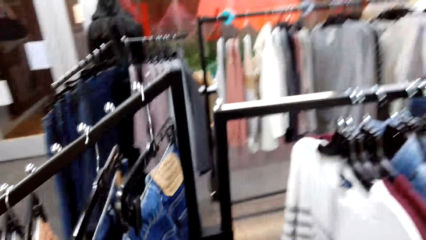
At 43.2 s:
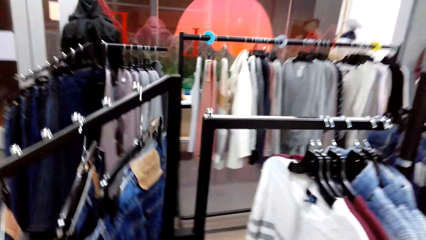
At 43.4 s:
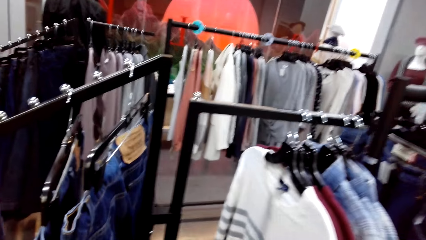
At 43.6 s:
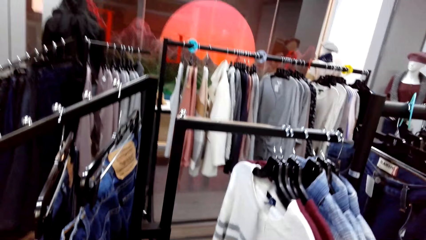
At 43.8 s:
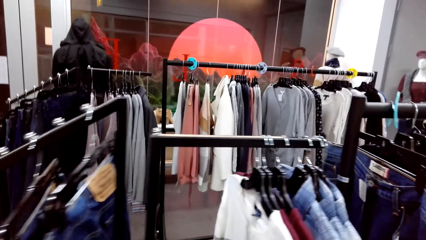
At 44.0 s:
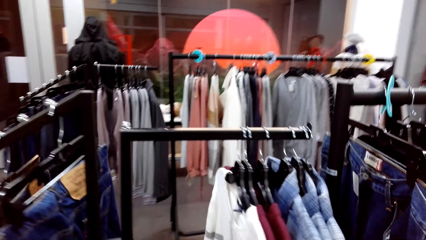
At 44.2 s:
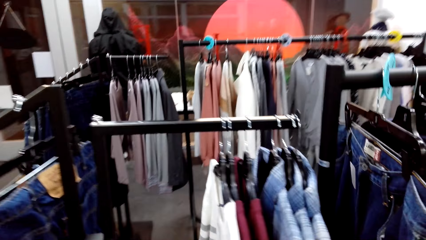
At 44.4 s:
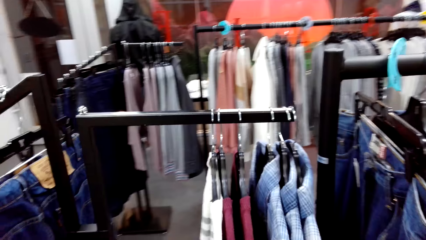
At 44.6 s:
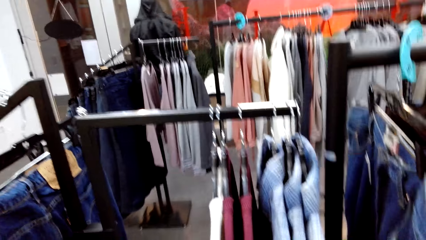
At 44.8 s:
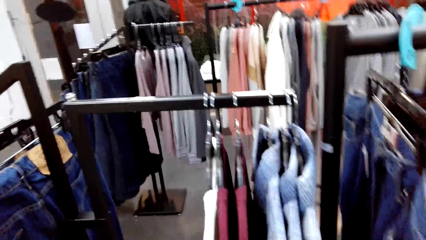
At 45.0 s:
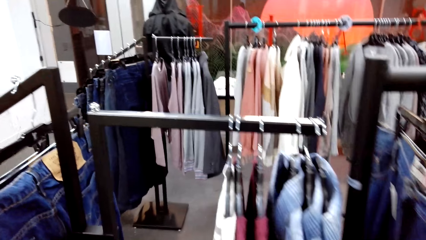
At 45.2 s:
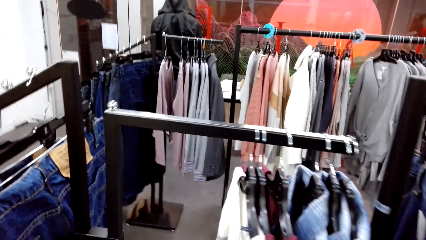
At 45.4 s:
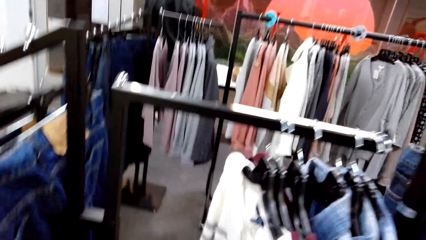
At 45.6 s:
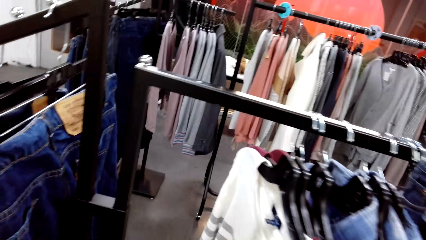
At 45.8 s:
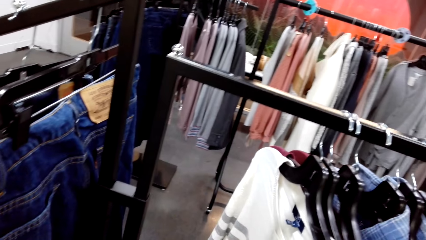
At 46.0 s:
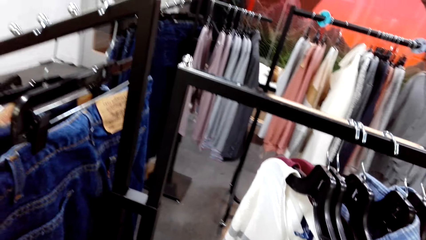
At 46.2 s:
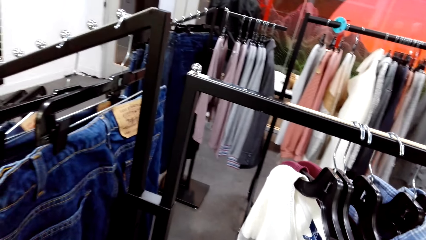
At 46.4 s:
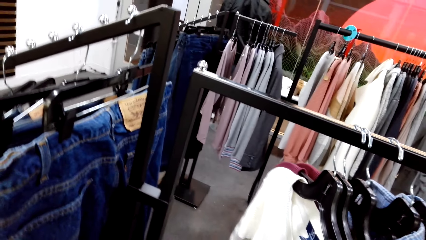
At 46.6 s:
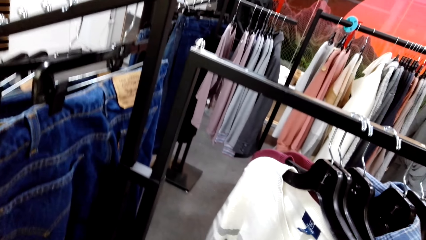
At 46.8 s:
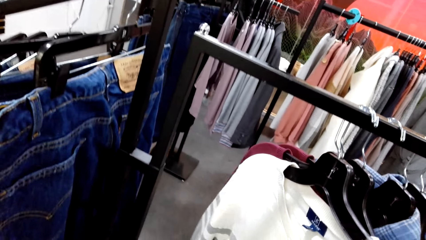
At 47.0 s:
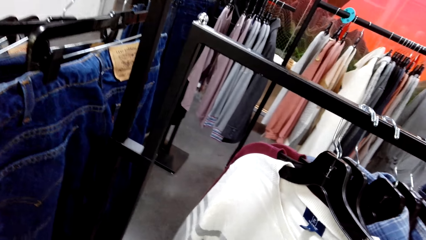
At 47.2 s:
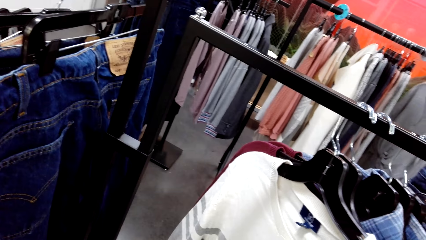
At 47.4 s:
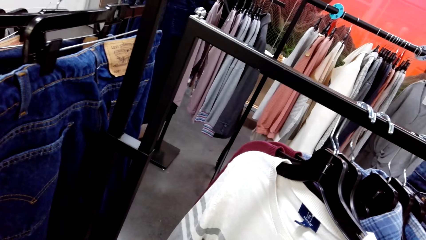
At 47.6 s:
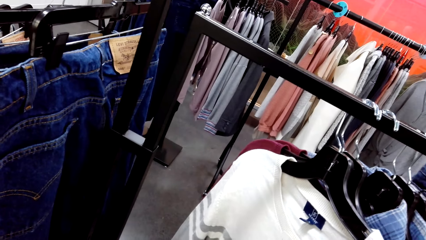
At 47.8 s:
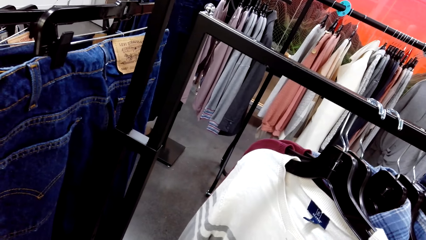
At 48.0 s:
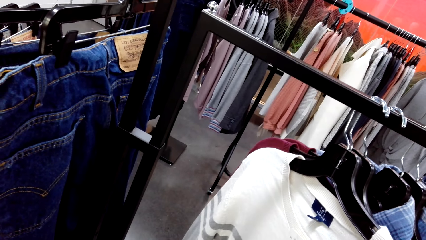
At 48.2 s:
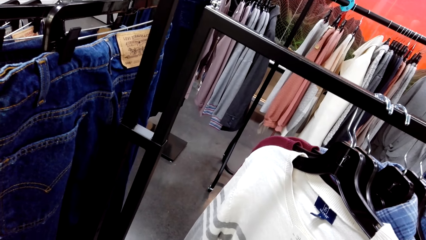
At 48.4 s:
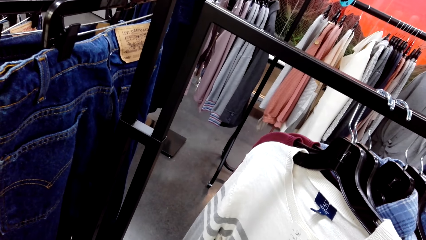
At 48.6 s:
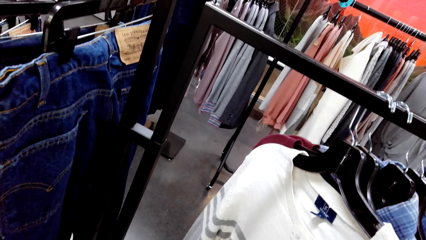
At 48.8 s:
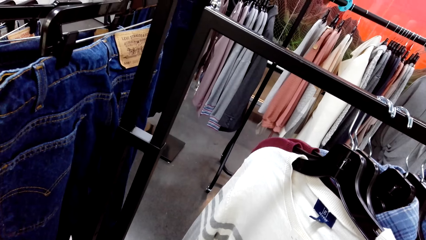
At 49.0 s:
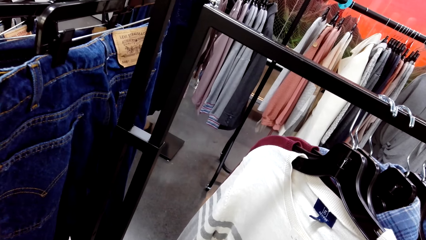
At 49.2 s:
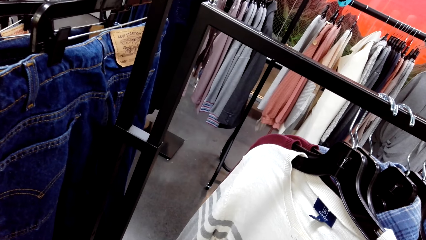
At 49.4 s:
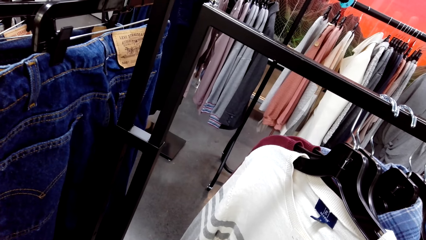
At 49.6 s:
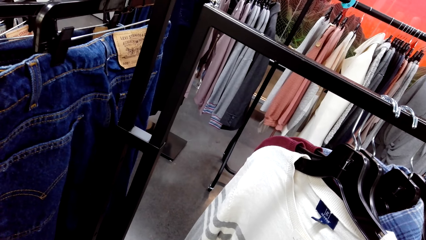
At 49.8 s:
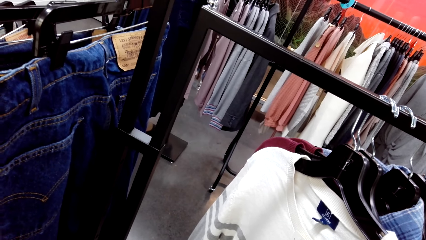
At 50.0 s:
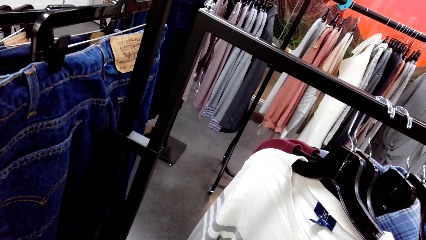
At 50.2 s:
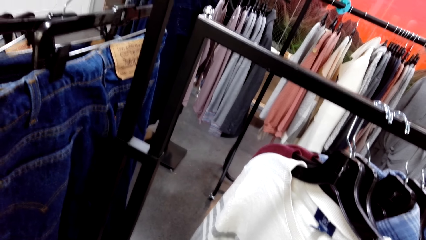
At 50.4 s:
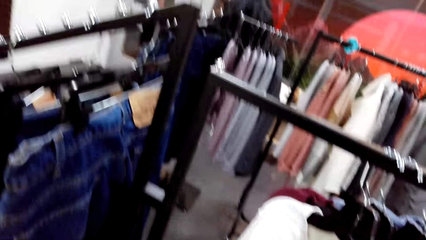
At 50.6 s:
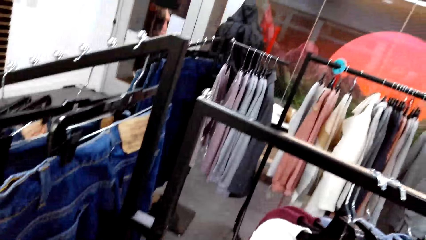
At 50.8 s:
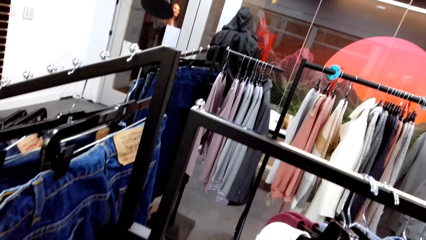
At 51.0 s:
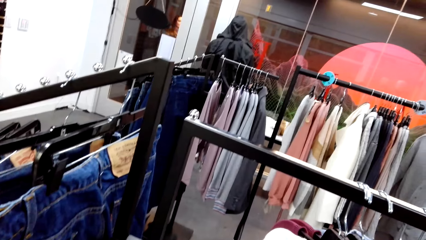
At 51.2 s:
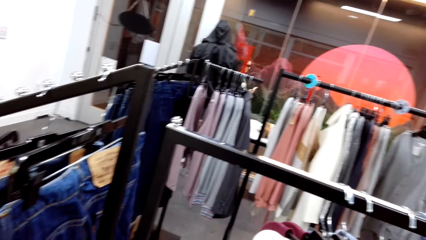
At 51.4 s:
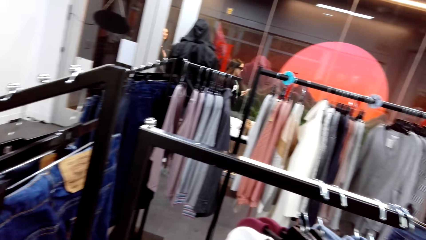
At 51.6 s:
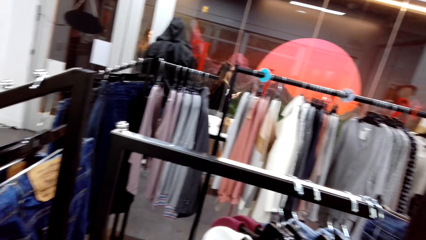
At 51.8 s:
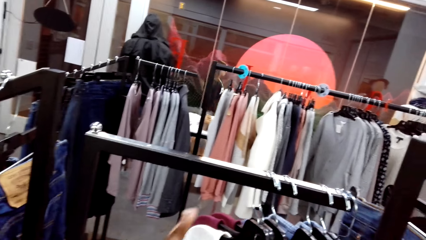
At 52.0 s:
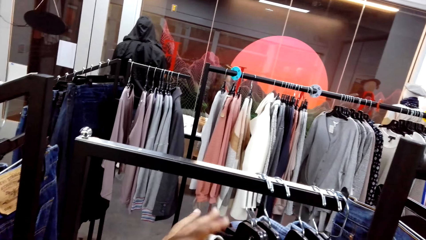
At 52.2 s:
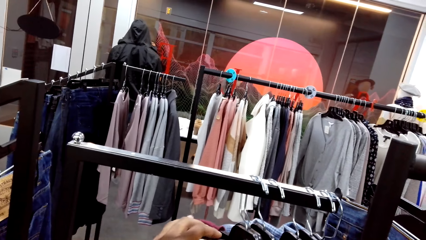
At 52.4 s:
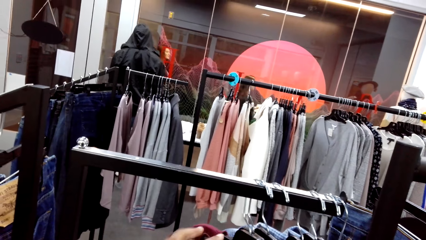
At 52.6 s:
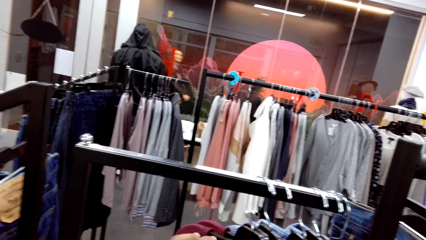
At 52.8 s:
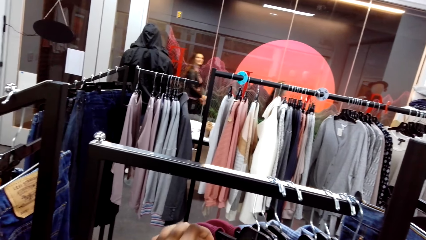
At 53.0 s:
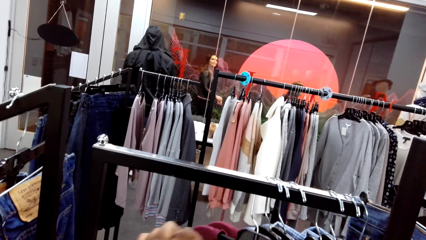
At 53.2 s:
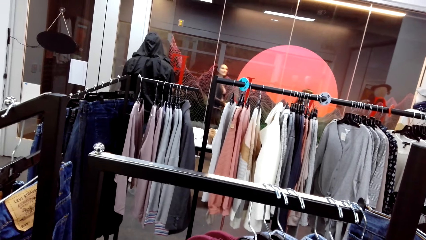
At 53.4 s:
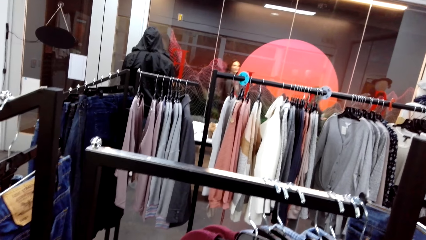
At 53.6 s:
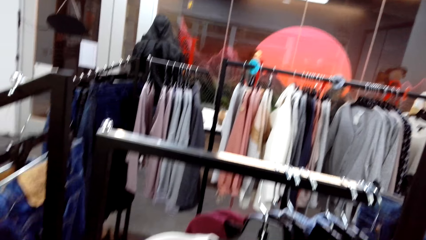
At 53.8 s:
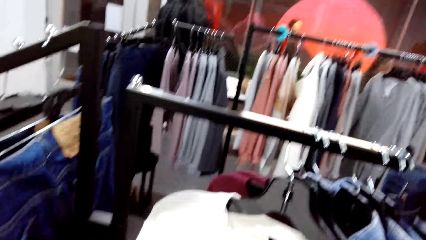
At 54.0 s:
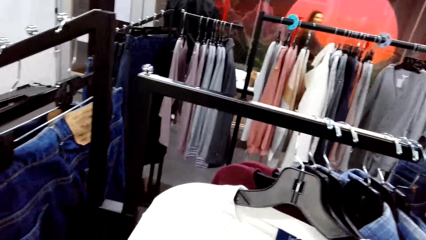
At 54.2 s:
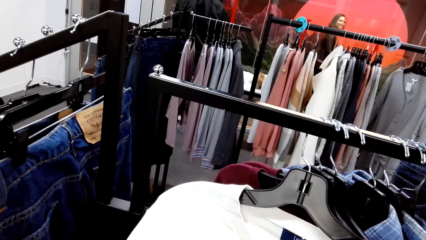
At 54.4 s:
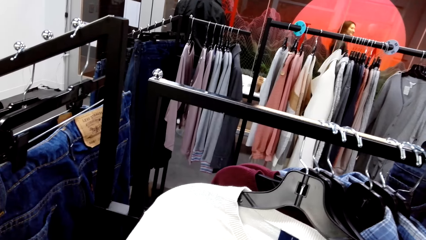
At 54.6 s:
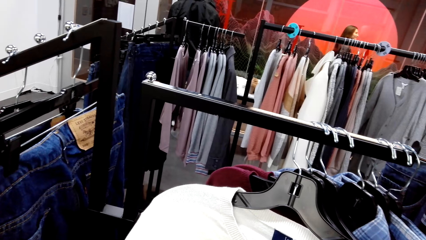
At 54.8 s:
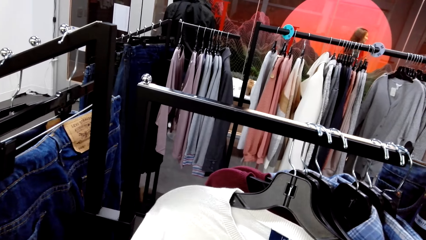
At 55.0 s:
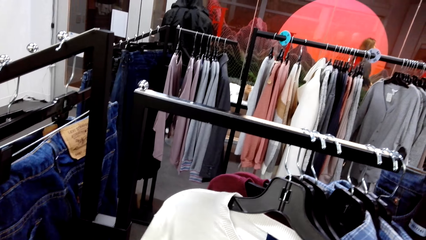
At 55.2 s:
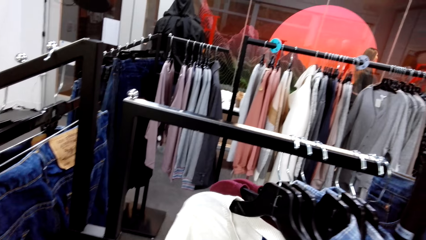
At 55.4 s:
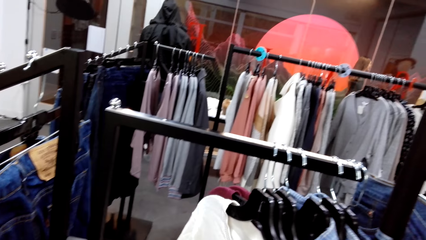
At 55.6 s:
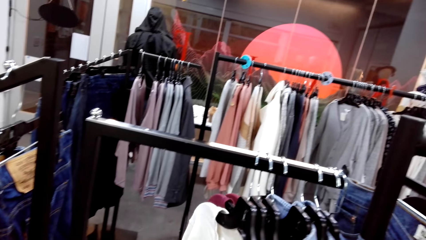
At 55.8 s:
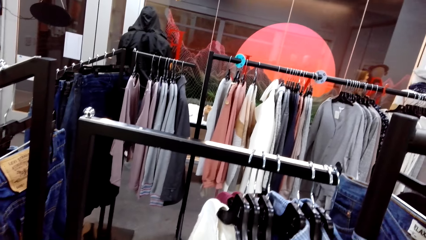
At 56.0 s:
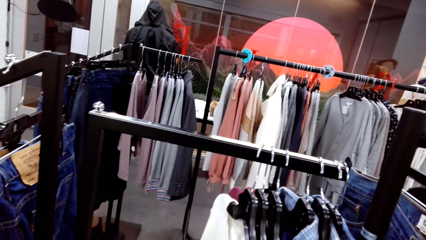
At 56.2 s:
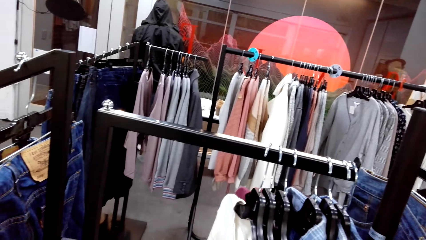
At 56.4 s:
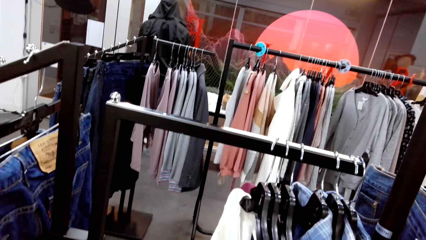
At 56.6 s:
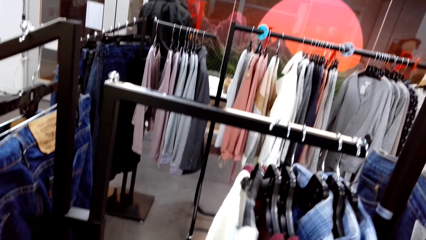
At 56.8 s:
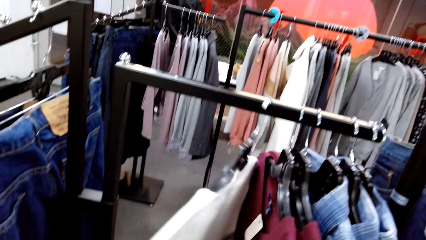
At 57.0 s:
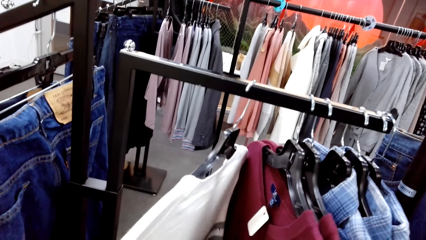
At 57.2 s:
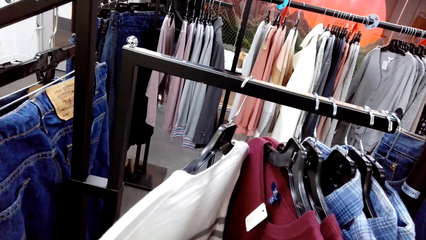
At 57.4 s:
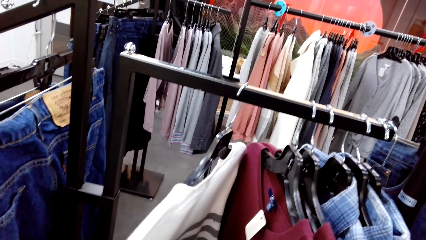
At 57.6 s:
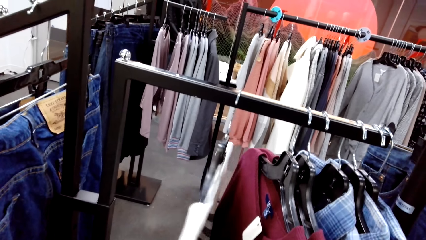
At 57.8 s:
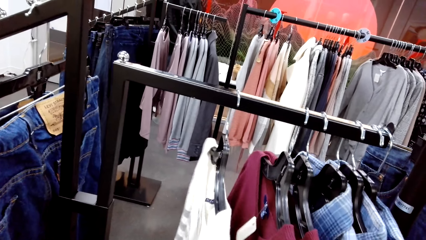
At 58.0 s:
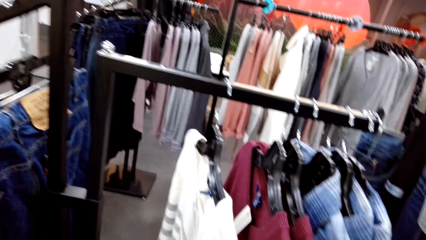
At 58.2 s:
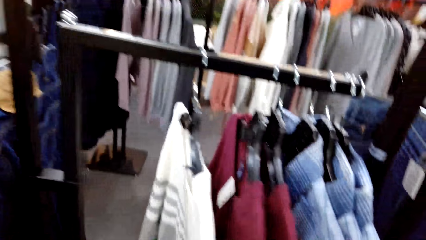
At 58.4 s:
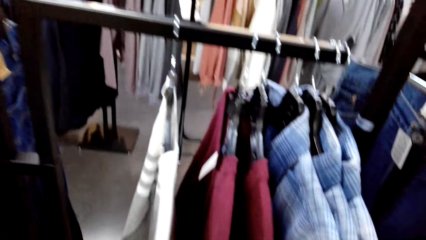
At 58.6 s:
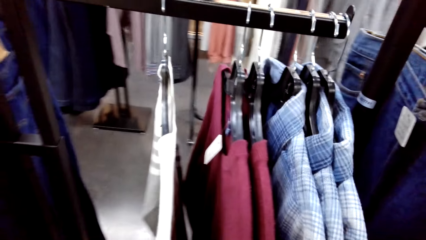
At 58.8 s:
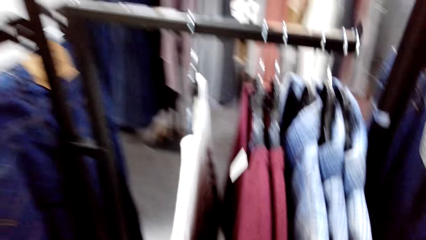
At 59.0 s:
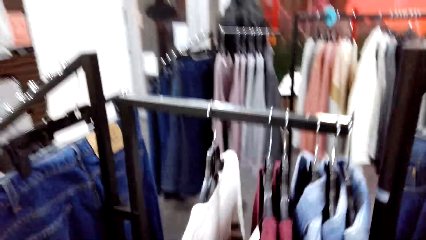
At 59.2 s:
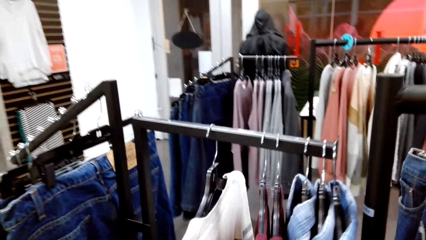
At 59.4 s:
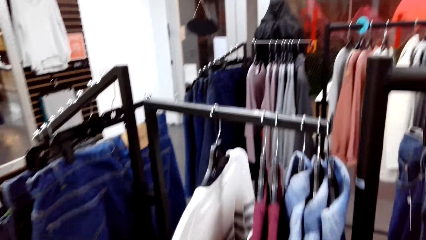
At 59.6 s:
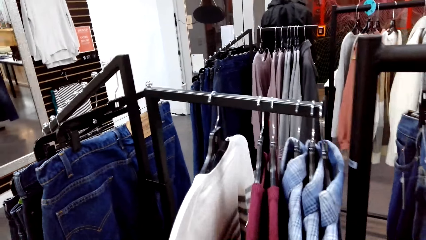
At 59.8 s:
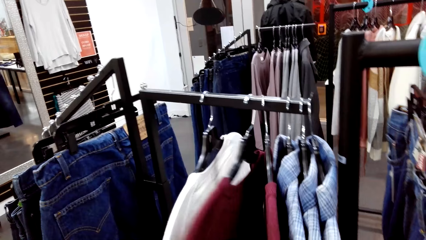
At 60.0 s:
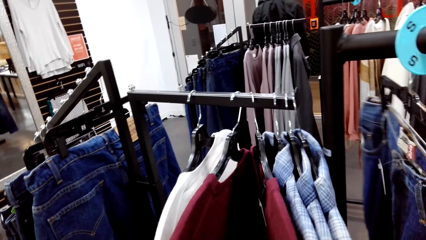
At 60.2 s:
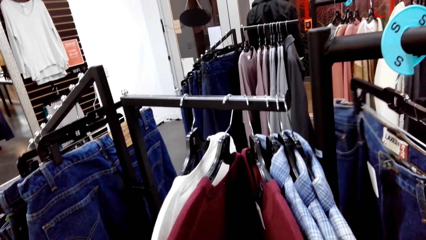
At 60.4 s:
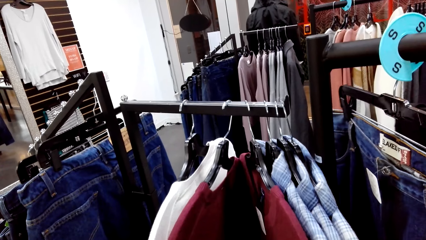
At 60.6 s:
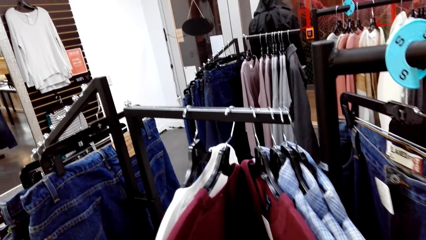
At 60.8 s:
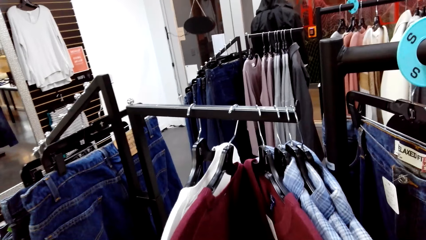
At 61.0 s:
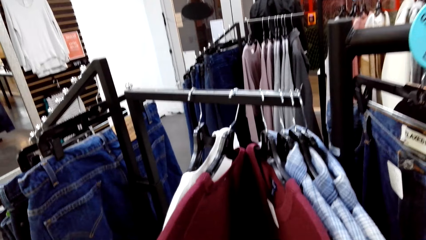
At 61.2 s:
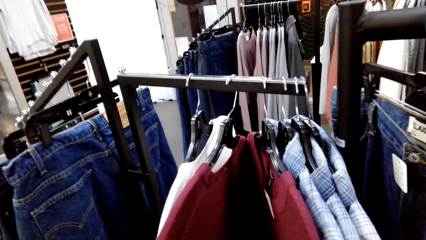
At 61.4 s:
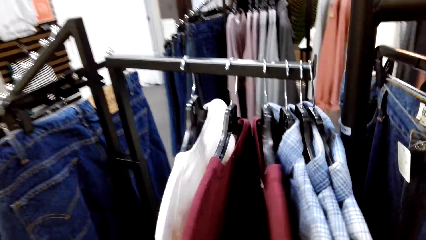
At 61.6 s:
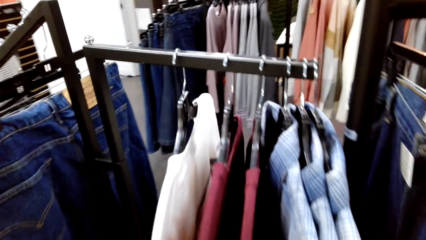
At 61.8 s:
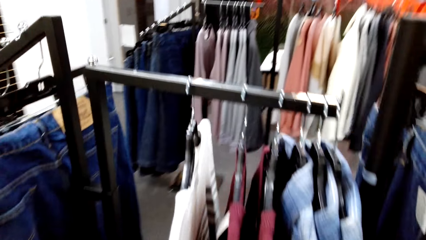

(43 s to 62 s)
The camera wearer walks around. They move clothes on the hanger in the boutique. They look around. They check the clothes on the display rack.
